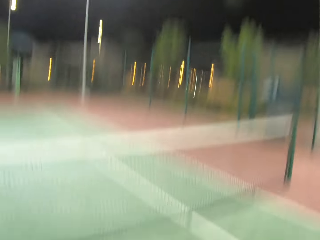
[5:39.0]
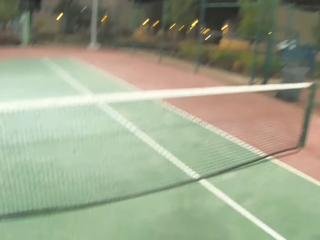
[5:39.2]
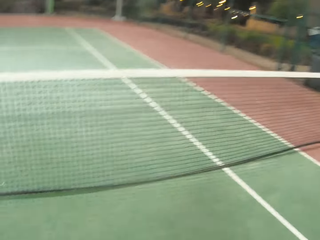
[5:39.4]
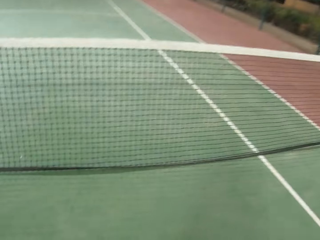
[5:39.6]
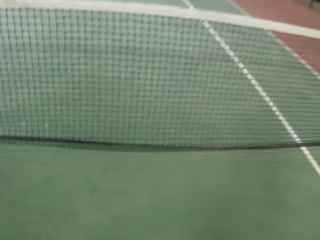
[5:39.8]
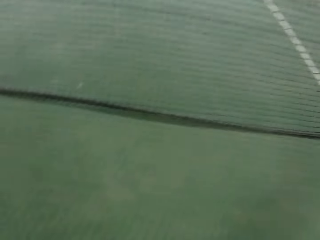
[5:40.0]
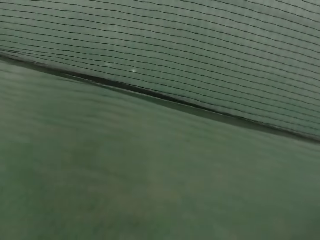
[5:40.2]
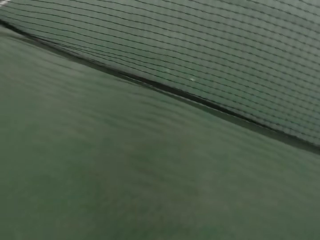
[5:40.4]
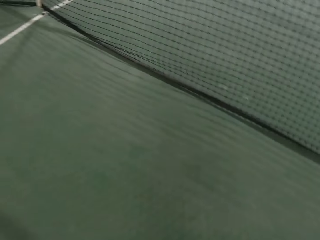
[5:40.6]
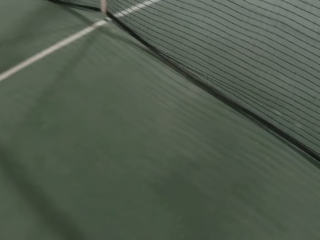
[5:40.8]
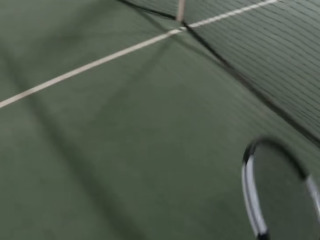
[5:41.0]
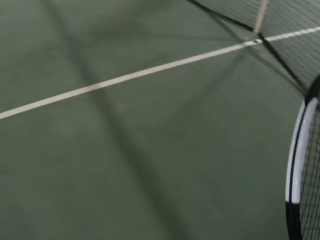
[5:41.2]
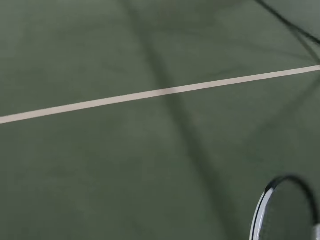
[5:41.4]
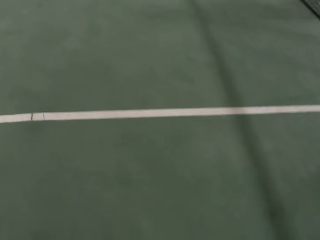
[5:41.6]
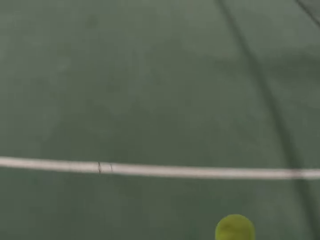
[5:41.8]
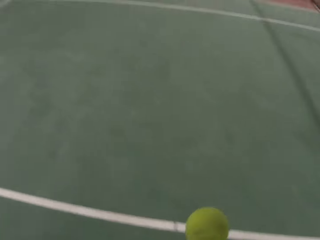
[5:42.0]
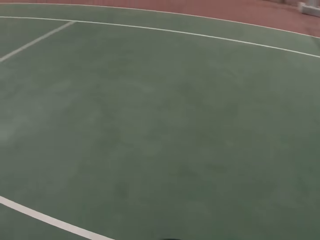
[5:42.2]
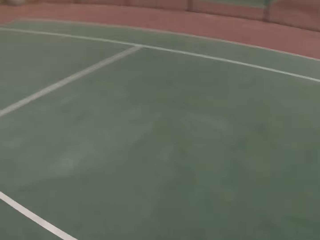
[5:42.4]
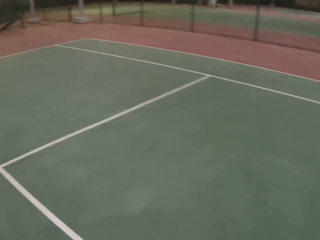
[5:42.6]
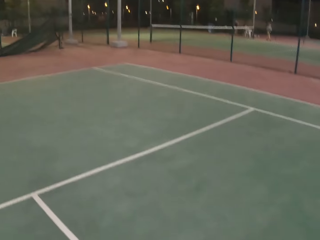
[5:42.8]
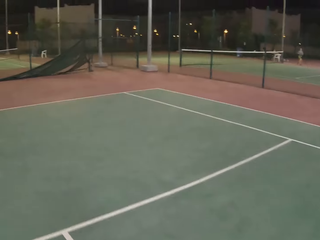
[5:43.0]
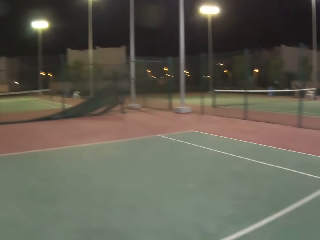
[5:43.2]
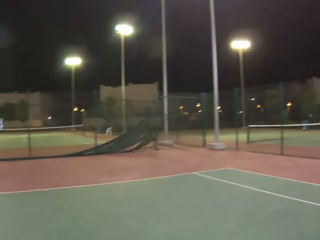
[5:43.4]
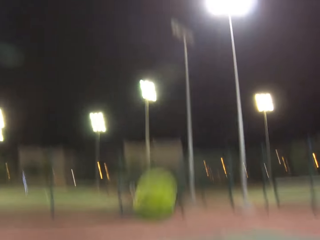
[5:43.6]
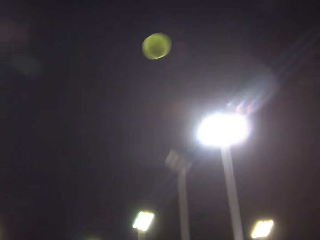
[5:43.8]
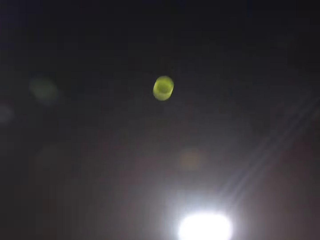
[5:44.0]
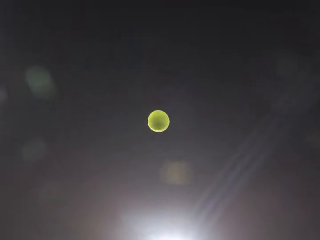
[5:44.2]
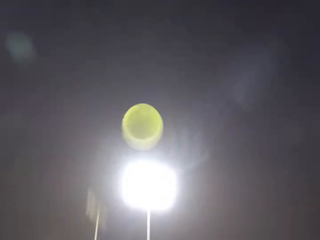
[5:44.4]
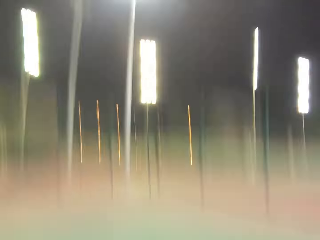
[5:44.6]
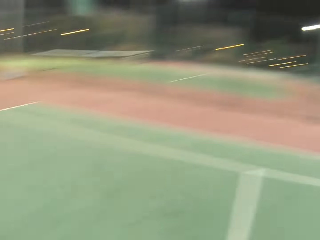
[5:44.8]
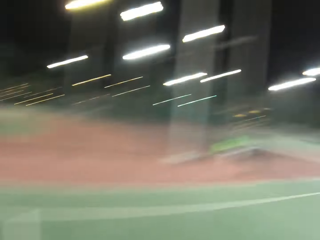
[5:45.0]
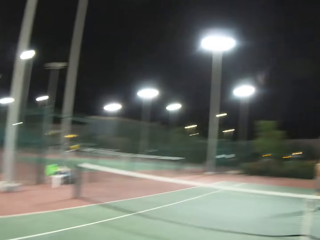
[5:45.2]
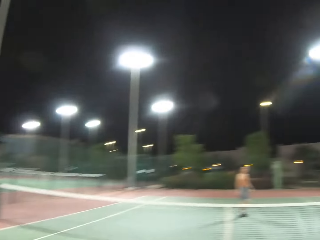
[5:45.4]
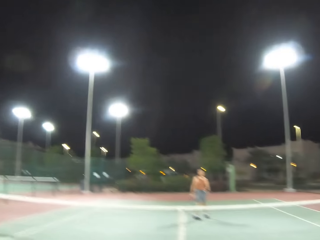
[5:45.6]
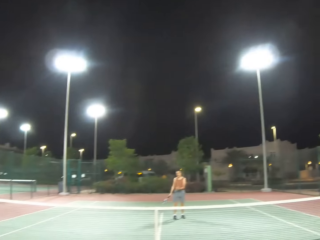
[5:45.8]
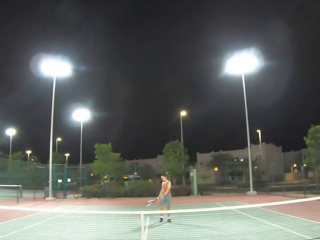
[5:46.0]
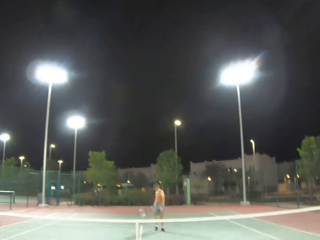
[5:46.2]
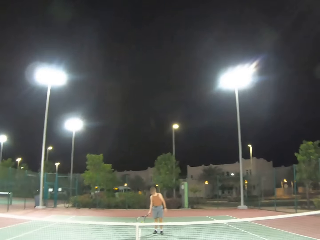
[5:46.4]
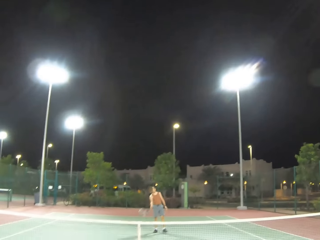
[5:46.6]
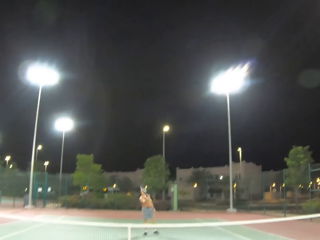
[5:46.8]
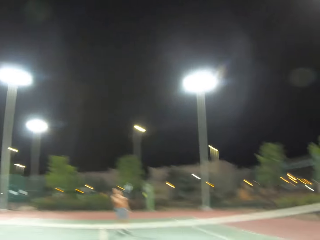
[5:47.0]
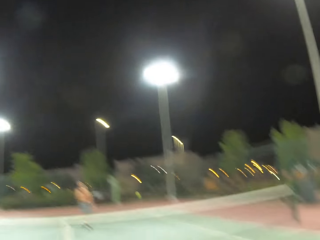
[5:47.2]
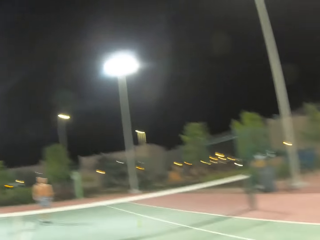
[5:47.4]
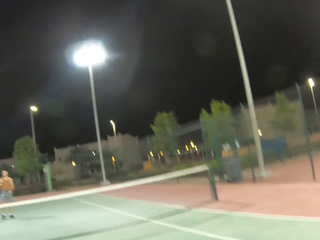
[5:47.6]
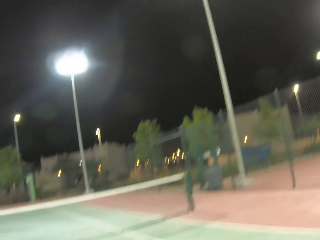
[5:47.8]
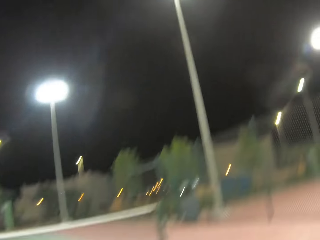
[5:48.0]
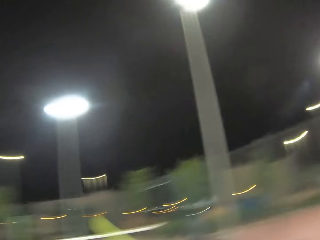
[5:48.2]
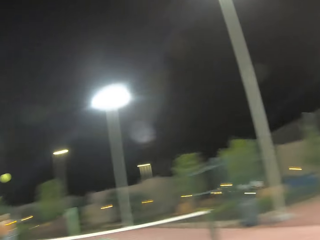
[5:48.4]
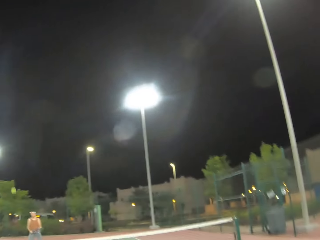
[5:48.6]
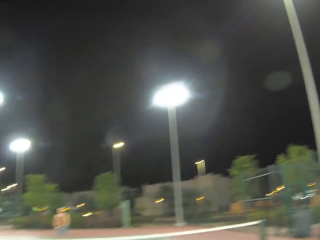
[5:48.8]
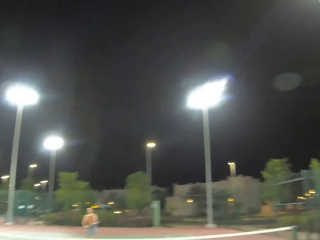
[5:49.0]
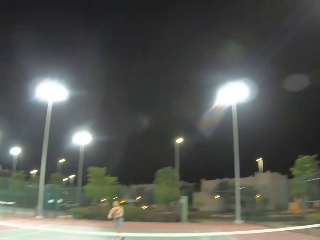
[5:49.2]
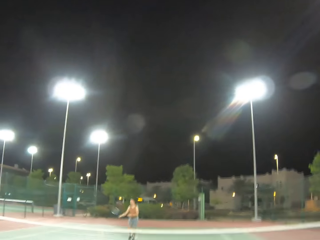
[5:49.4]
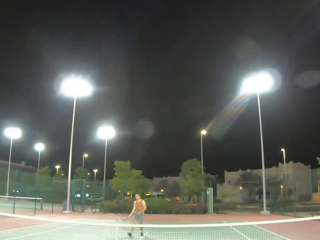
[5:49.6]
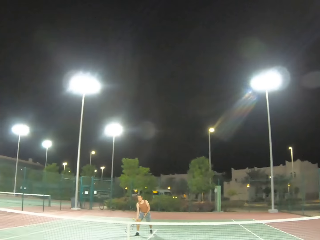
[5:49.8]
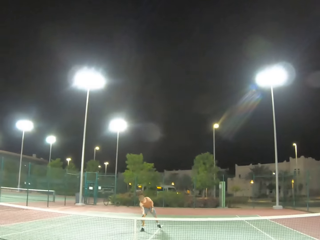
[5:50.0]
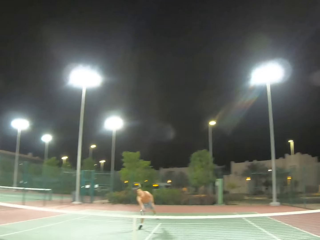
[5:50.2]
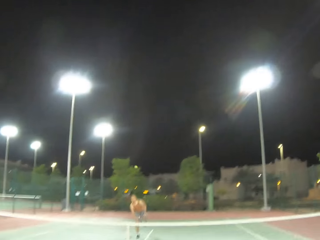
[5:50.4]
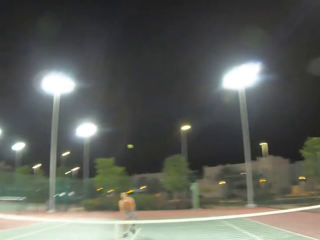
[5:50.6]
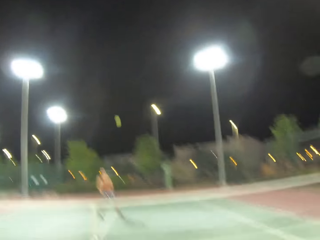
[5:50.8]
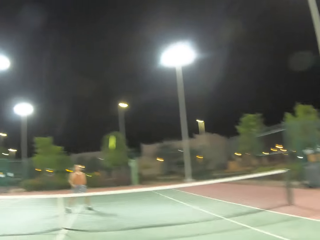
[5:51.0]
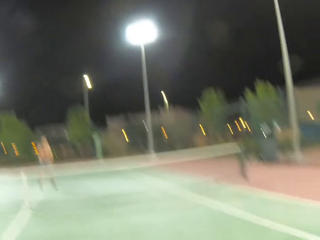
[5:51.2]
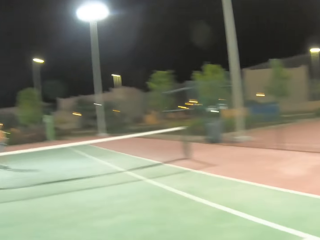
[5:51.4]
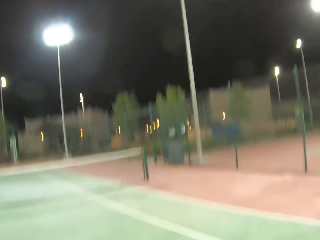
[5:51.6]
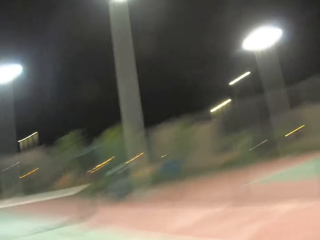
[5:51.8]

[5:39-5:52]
The camera wearer walks around on the tennis court with the tennis ball and tennis racket on the hands. They hold the tennis racket in the court. They walk around on the tennis court. They throw the tennis ball in the court. A man kicks the tennis ball. The man plays tennis with the camera wearer. The camera wearer kicks the tennis ball. The man kicks the tennis ball.

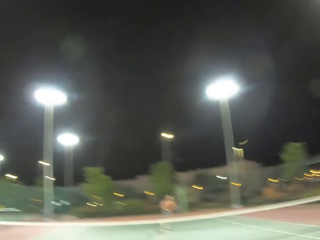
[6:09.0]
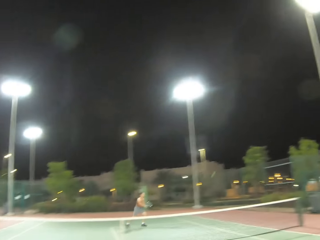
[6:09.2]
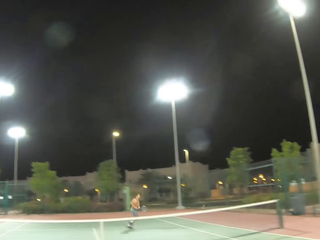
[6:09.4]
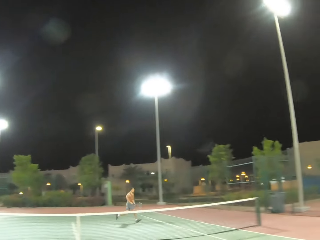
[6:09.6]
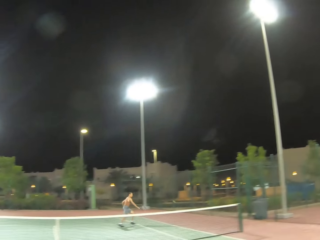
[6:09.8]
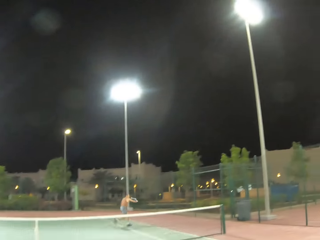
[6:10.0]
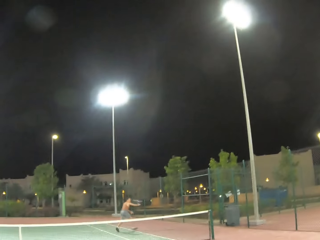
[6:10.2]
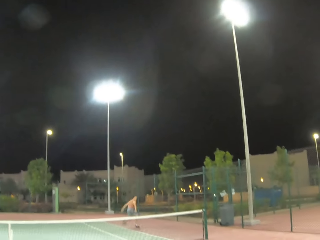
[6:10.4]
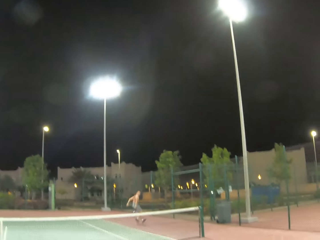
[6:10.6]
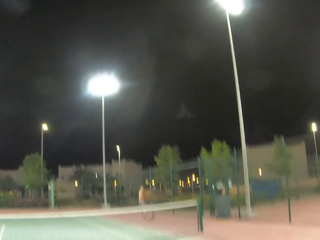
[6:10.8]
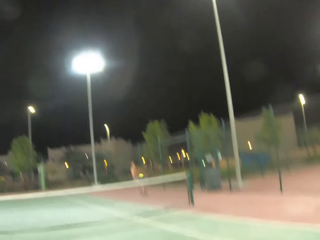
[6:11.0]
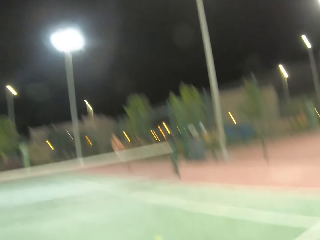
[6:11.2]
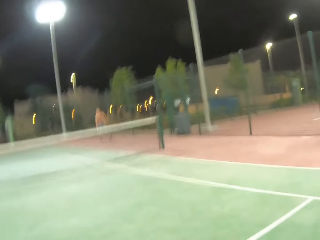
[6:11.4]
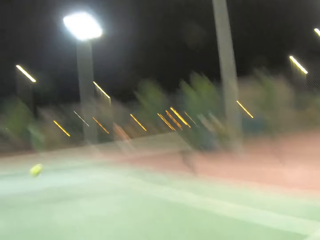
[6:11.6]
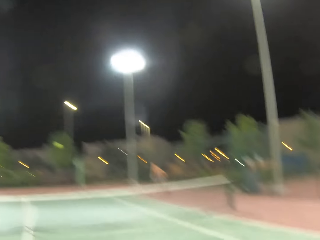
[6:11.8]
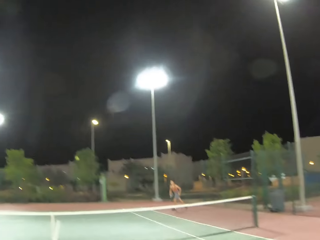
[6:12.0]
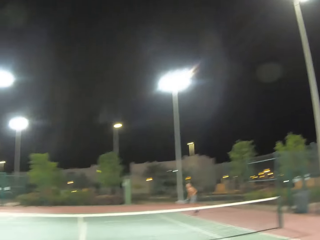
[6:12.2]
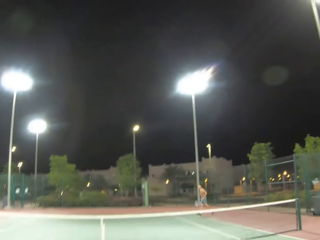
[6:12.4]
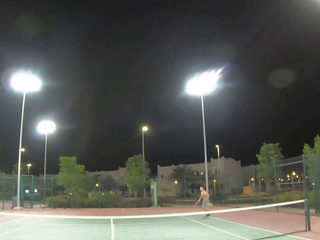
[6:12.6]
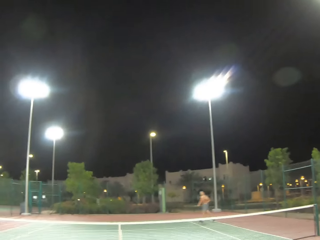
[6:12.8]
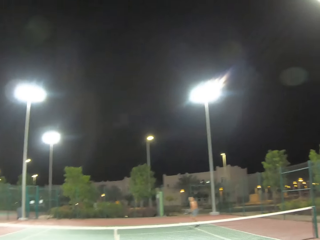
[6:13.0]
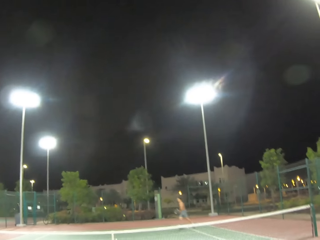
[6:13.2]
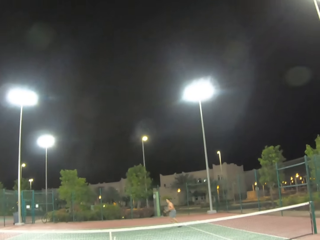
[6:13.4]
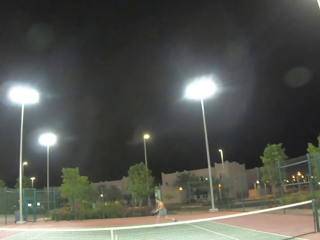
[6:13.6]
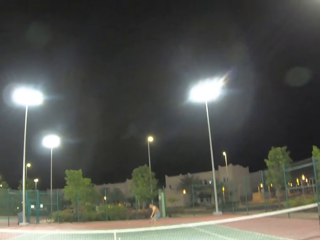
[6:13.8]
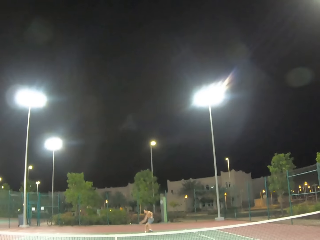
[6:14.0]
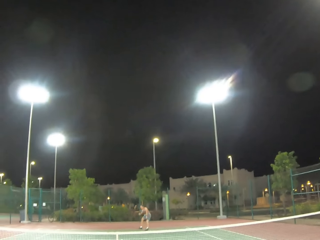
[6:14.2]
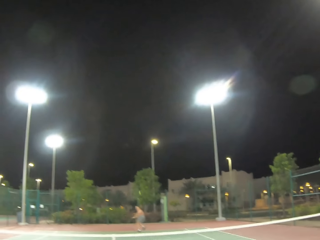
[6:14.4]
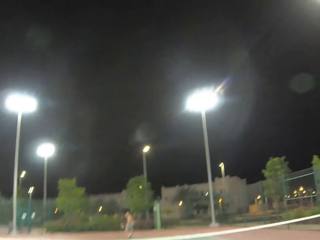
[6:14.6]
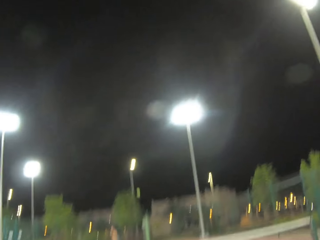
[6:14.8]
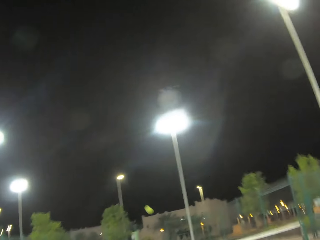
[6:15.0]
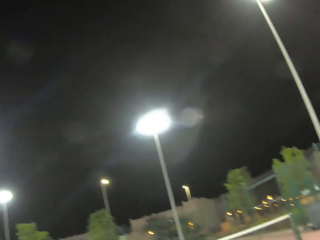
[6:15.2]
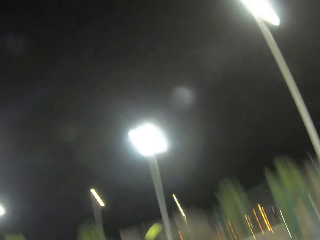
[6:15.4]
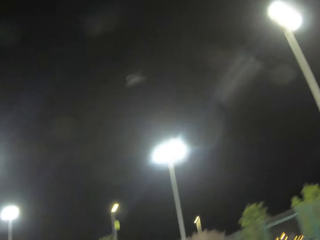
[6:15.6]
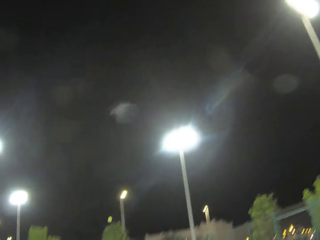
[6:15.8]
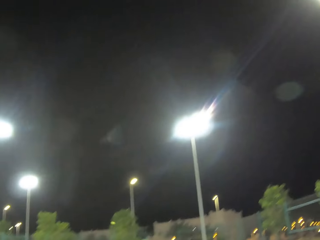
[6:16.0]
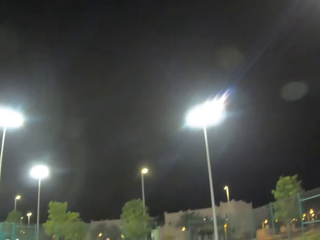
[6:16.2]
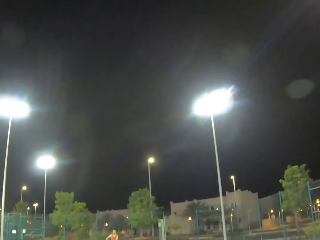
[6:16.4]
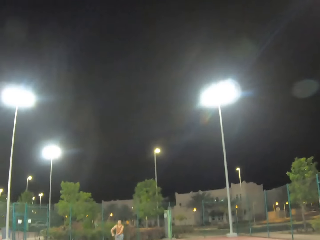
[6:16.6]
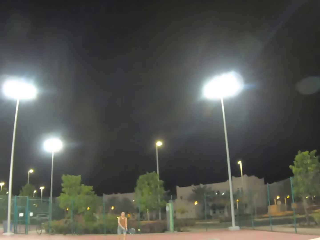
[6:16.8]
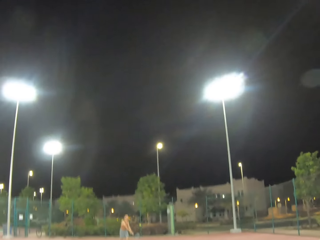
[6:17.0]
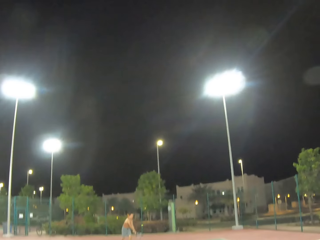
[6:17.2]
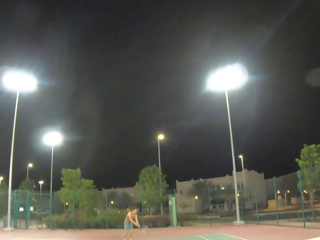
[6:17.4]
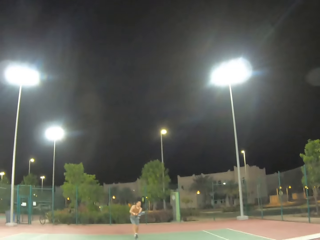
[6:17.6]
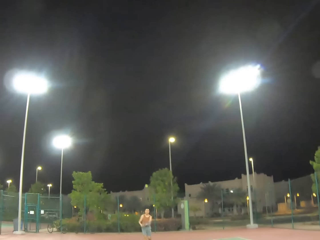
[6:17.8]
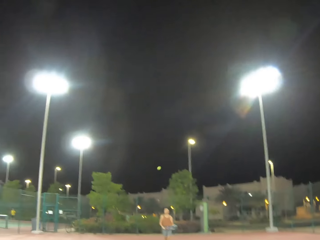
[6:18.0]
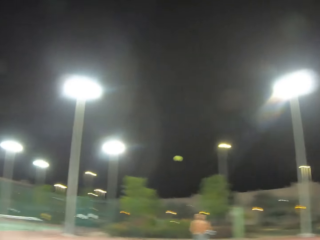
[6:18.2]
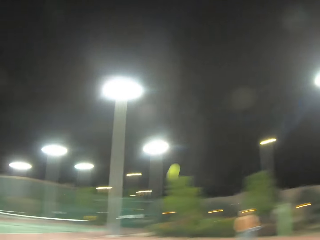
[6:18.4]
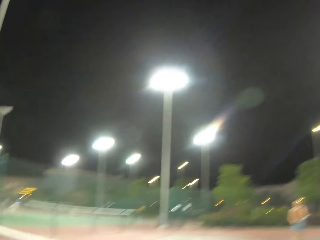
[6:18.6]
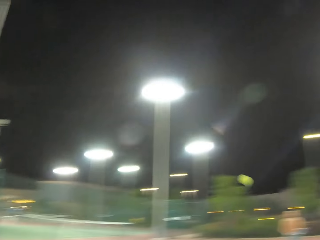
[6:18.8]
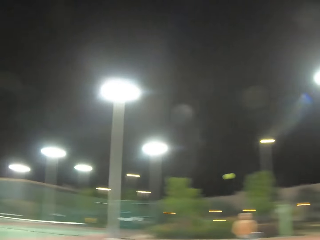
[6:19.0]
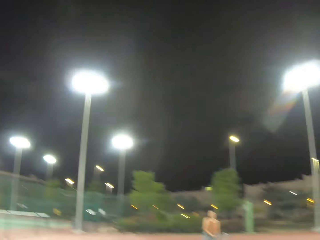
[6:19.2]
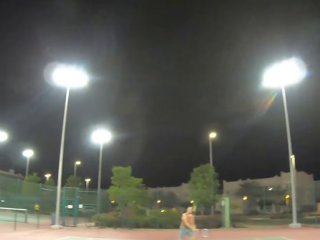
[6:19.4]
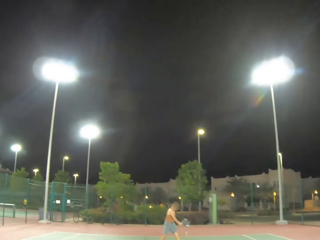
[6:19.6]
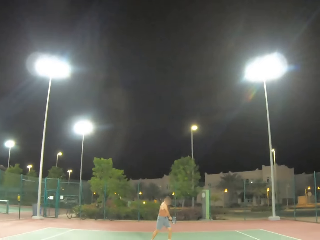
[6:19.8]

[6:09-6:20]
A man kicks the tennis ball. The camera wearer kicks the tennis ball. The man kicks the tennis ball. The camera wearer kicks the tennis ball. The man kicks the ball. The camera wearer kicks the ball.
